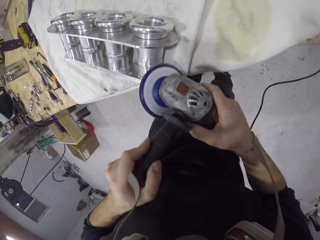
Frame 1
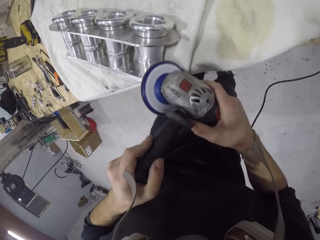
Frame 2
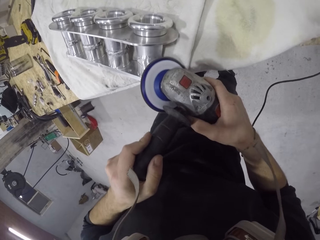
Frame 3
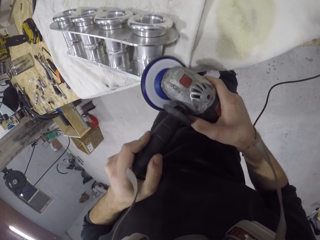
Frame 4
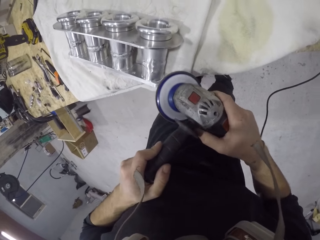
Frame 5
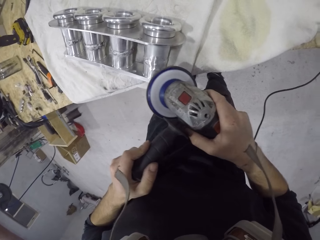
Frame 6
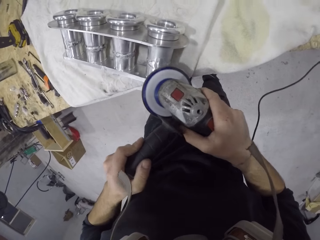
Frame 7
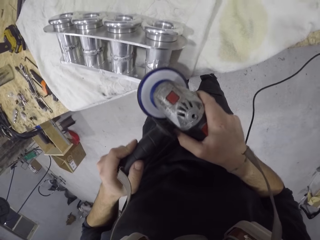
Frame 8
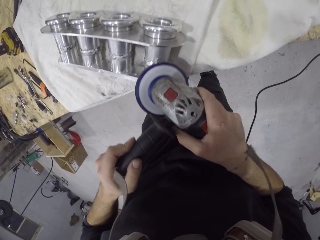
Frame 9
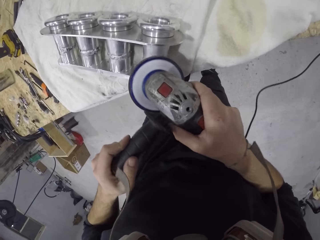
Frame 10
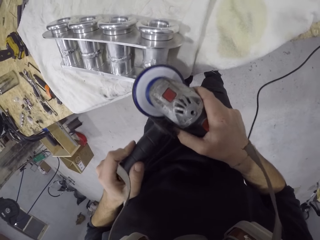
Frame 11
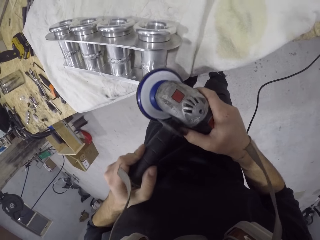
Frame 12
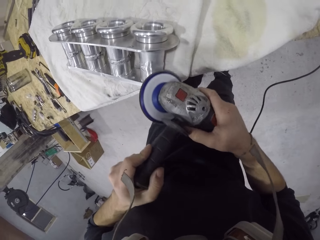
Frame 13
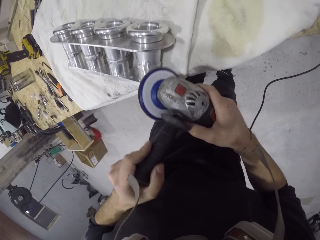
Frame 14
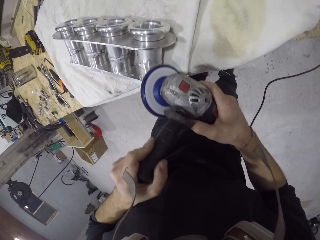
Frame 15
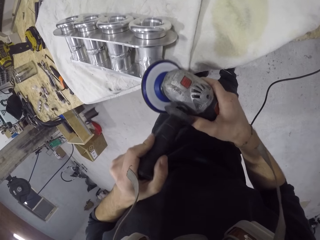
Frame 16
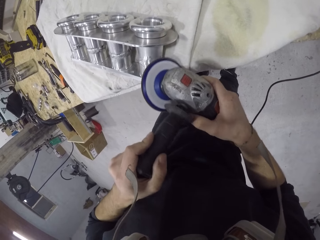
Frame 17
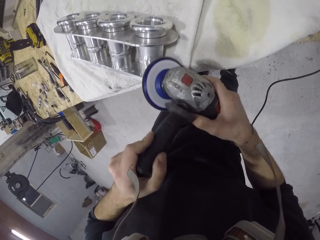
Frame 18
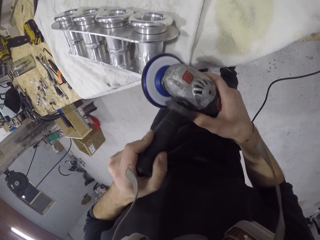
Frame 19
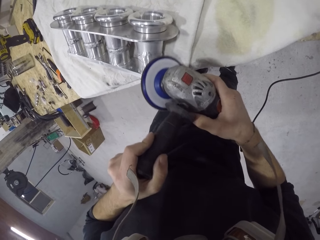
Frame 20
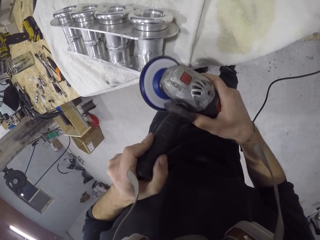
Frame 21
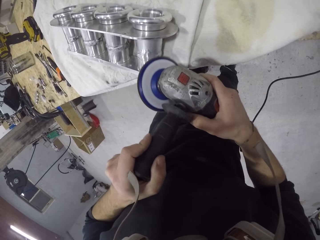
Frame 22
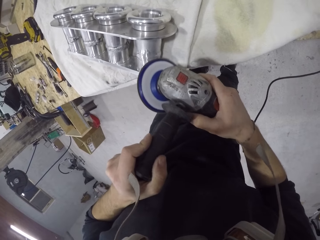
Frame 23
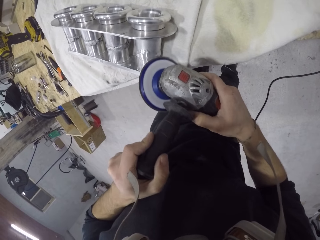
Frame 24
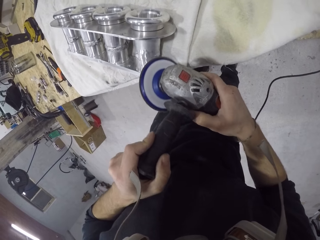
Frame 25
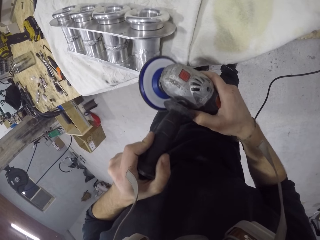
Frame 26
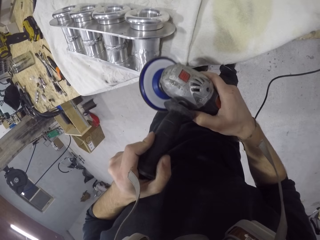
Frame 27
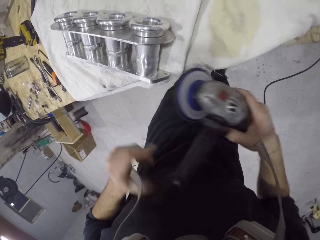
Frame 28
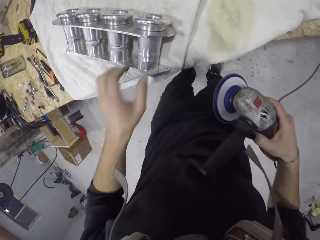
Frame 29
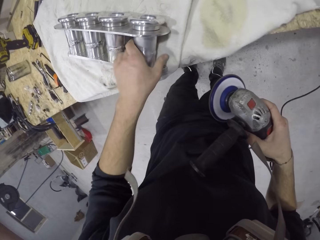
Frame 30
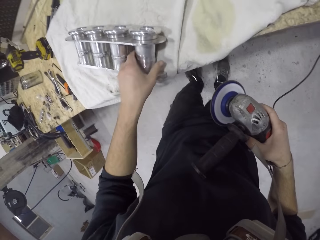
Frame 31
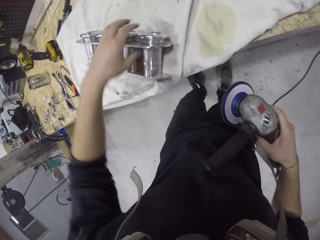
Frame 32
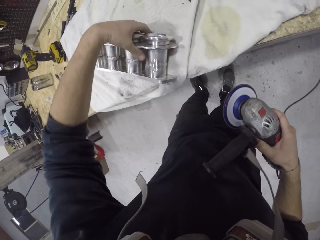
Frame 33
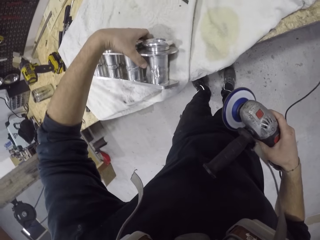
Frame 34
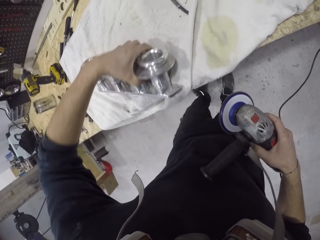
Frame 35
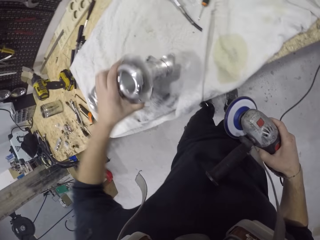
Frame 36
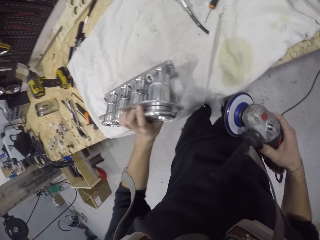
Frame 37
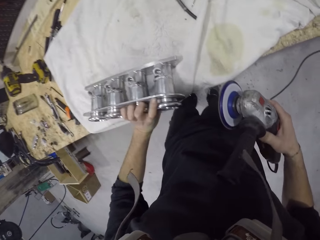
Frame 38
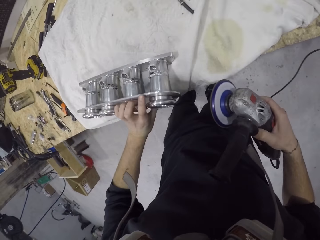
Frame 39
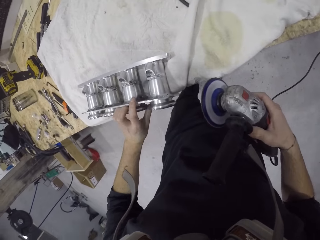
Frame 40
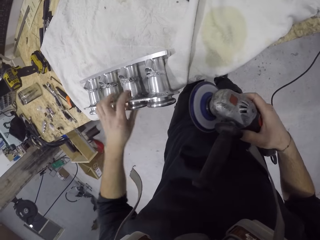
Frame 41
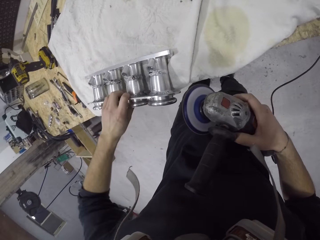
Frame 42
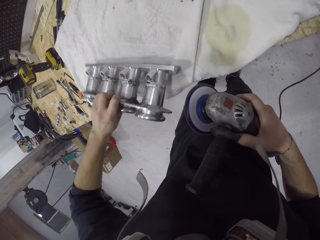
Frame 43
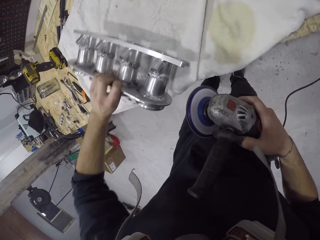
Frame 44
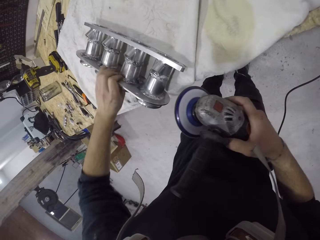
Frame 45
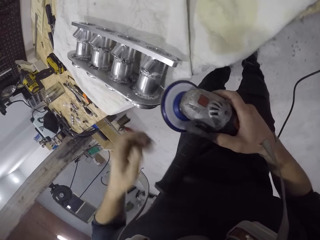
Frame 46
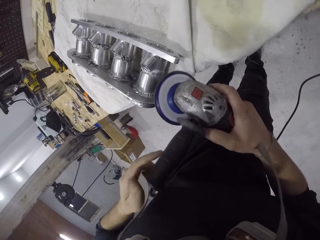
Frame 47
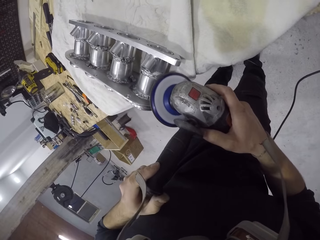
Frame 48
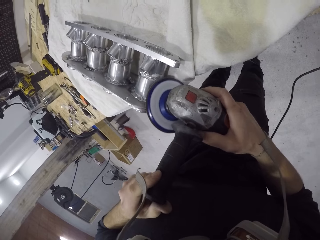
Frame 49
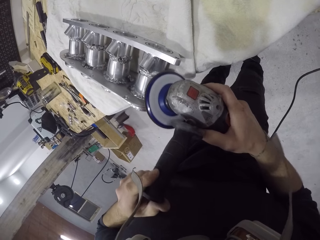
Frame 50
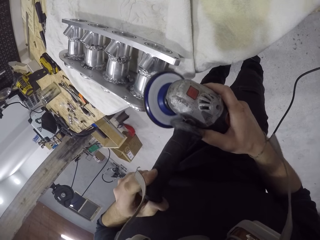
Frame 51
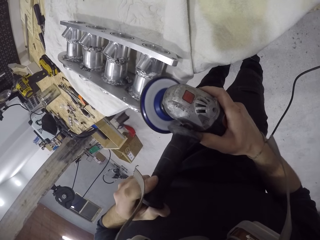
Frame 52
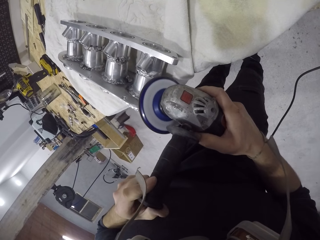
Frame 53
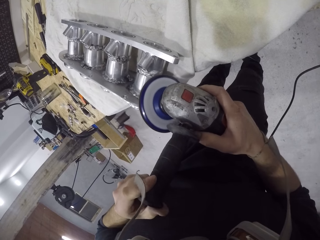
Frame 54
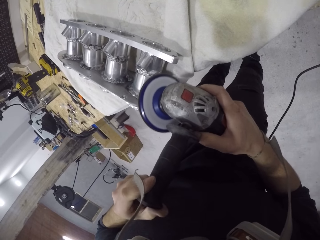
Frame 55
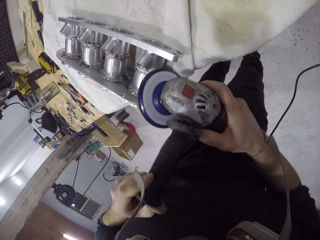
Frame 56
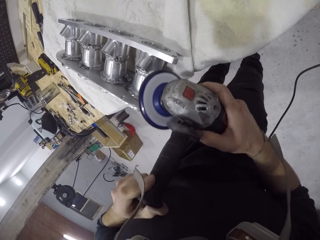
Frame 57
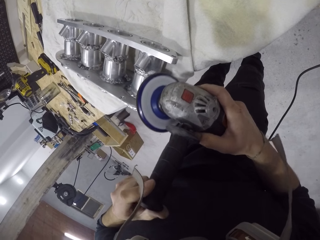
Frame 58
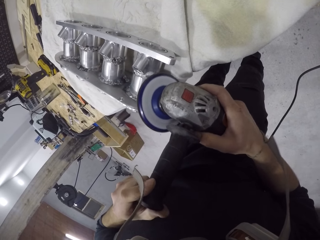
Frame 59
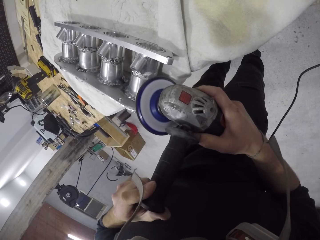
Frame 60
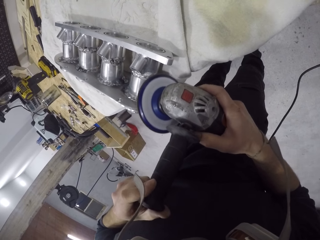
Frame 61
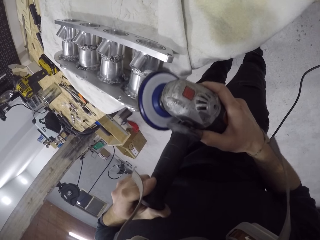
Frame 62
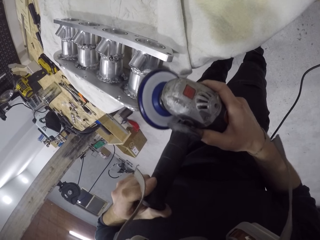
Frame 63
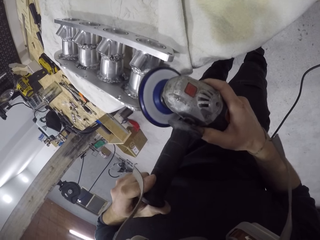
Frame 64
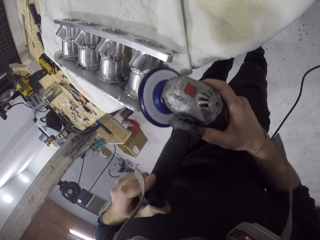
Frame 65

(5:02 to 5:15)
The camera wearer adjusts the intake manifold on the table with his left hand. He sands the intake manifold on the table with the sanding machine in his hands.

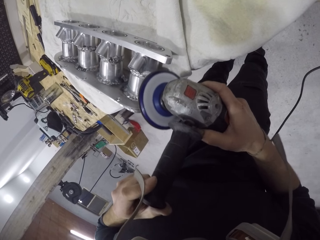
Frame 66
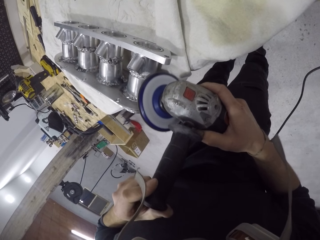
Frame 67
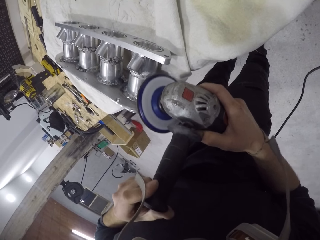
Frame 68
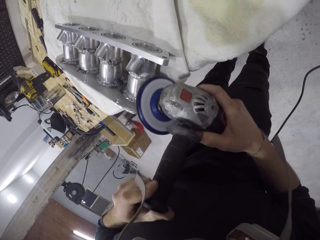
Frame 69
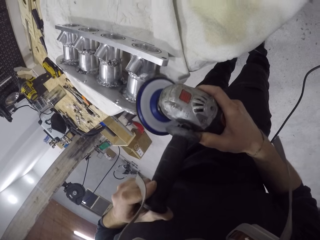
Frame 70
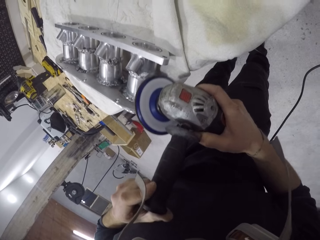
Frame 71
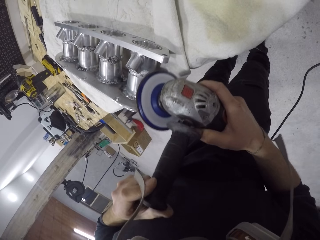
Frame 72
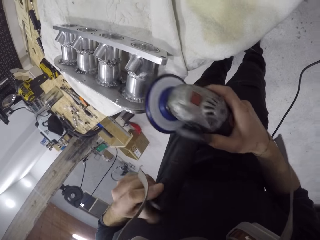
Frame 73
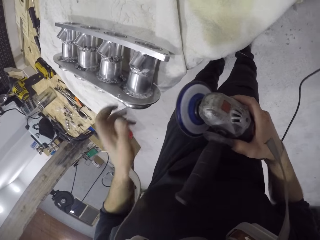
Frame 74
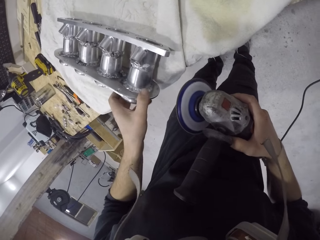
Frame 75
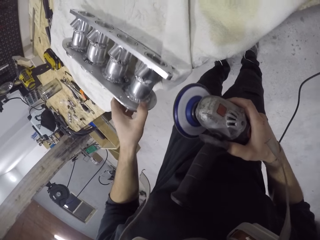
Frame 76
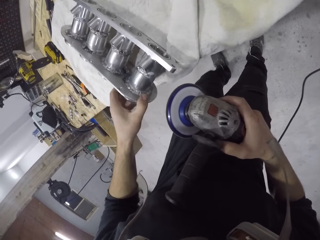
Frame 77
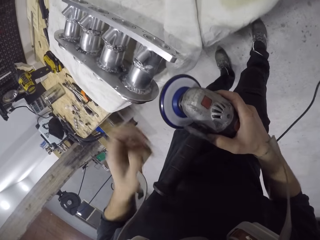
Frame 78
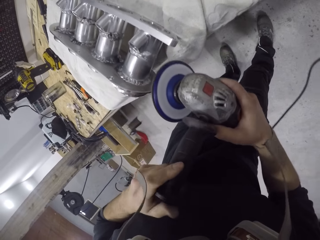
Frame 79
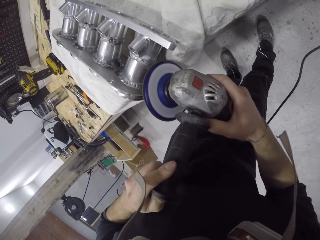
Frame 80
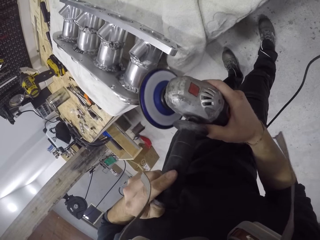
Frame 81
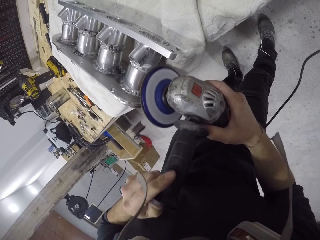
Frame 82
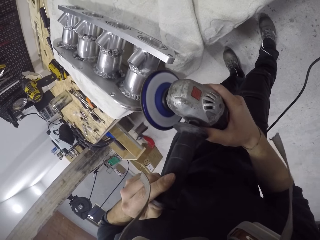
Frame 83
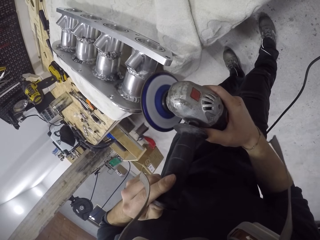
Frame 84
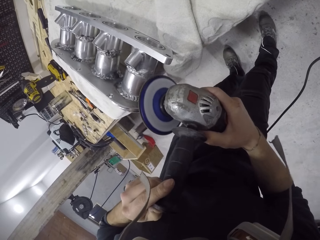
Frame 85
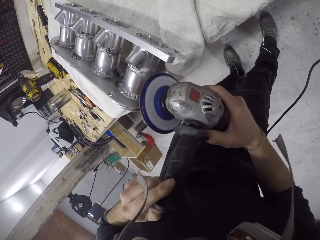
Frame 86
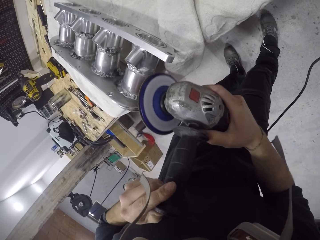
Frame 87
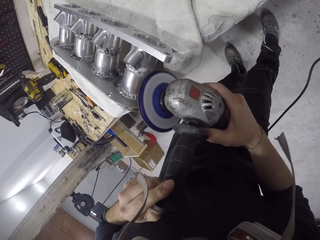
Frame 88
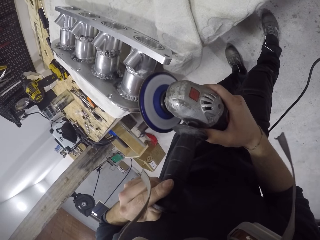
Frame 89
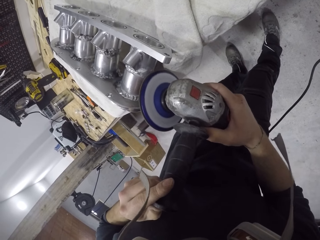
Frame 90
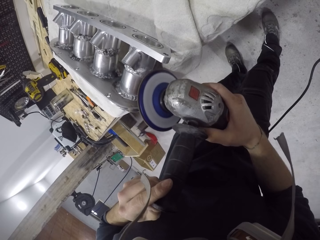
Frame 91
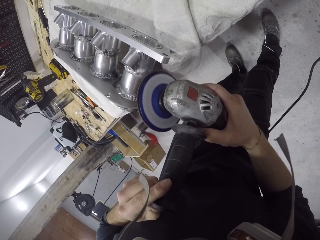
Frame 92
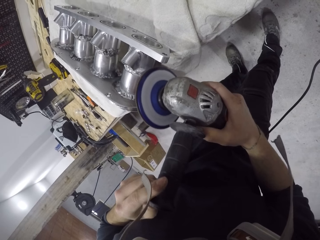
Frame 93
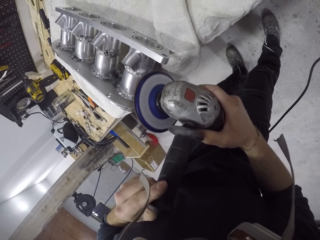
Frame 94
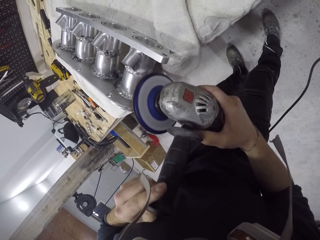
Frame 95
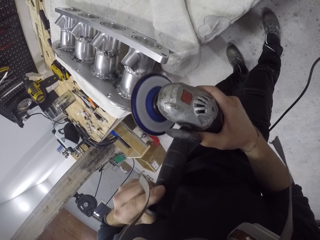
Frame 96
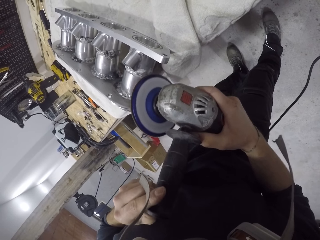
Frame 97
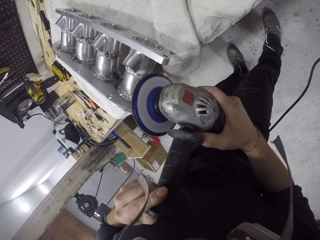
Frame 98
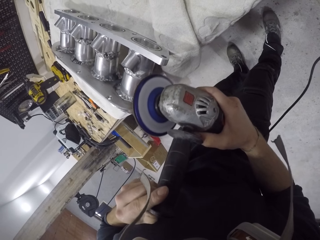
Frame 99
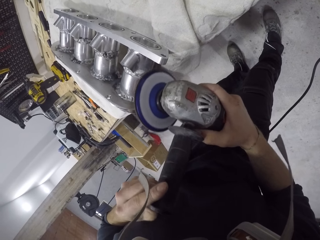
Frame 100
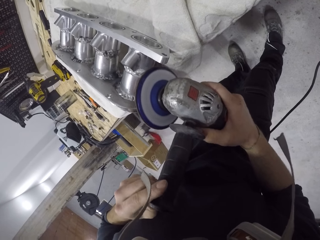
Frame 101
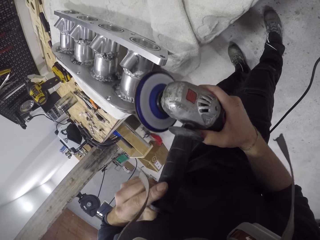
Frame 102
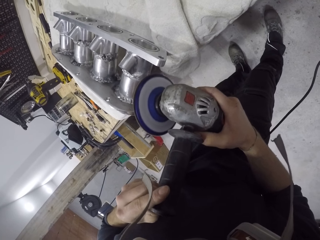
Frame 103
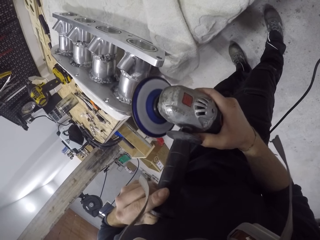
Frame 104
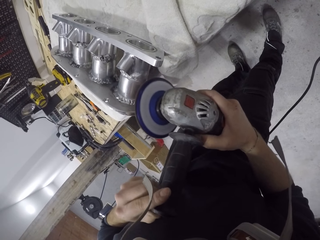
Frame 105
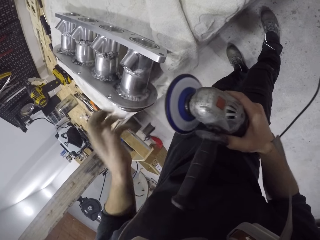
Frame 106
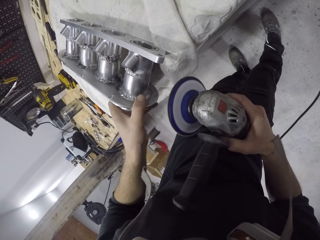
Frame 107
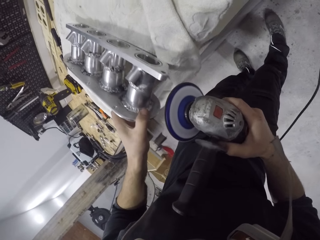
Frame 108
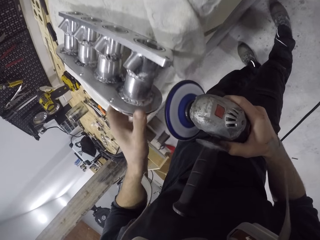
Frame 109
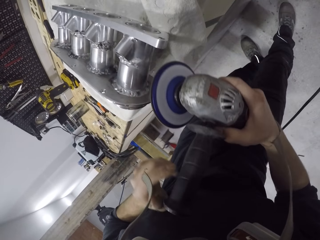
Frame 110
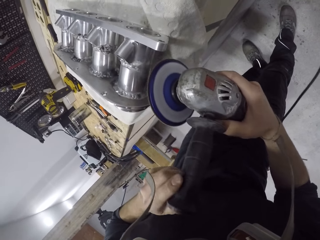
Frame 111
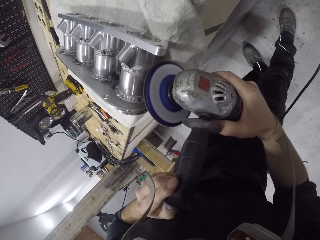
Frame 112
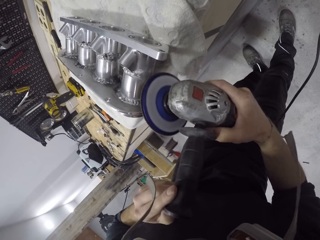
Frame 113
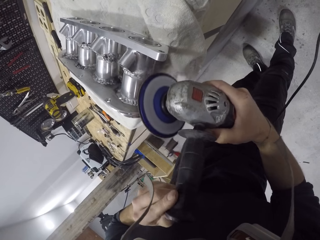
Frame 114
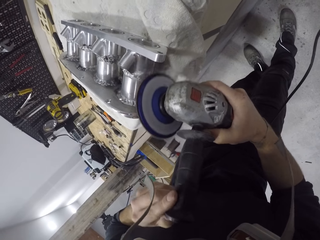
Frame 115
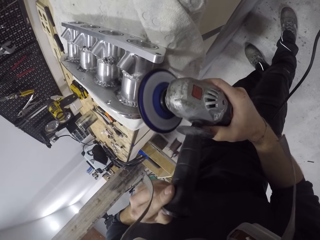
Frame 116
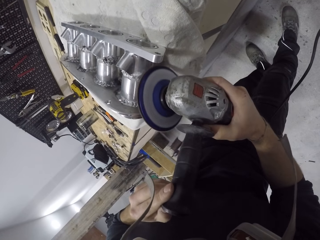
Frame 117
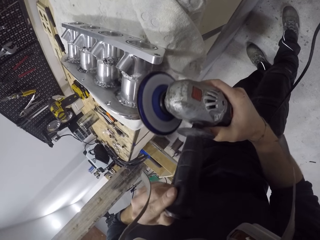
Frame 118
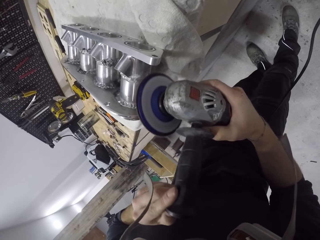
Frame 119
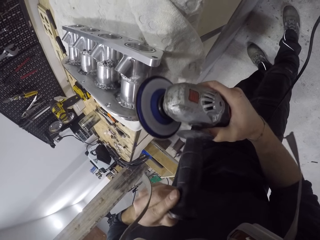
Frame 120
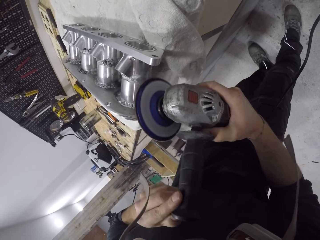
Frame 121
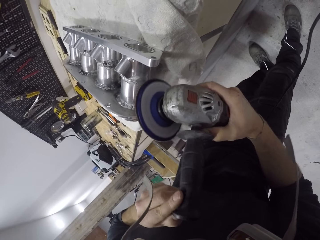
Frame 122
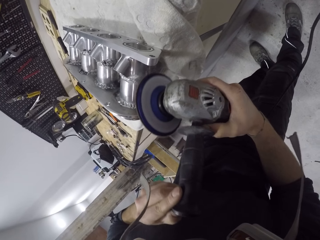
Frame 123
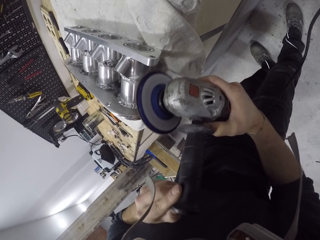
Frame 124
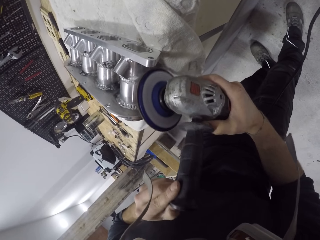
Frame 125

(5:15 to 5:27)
The camera wearer adjusts the intake manifold on the table with his left hand. He sands the intake manifold on the table with the sanding machine in his hands. He adjusts the intake manifold on the table with his left hand. He sands the intake manifold on the table with the sanding machine in his hands.
